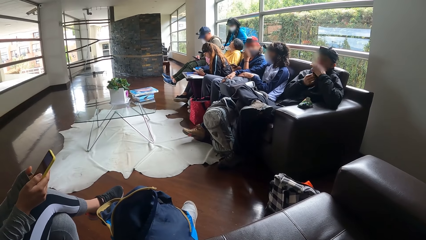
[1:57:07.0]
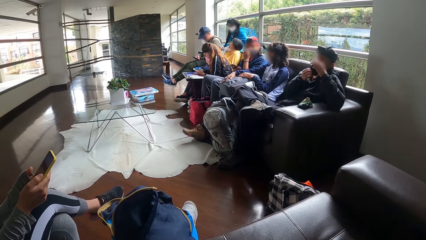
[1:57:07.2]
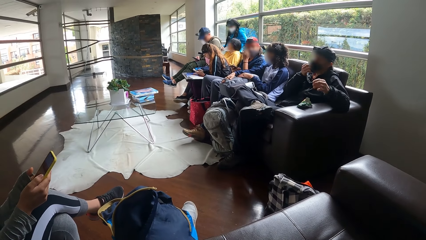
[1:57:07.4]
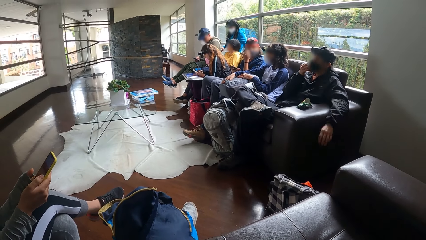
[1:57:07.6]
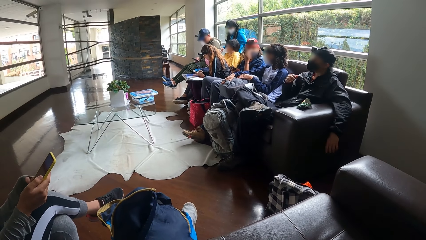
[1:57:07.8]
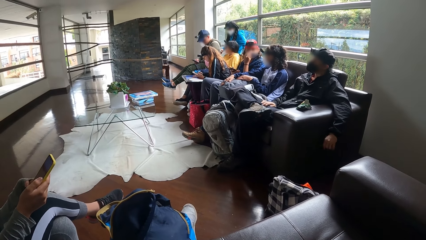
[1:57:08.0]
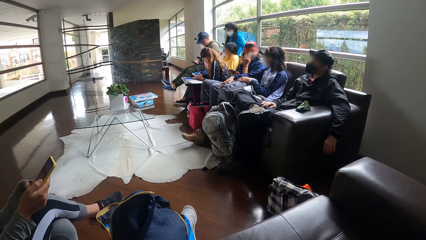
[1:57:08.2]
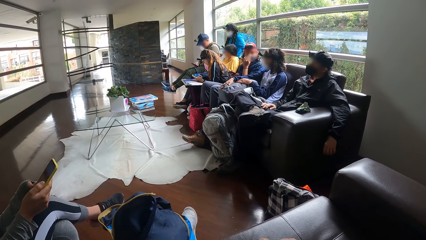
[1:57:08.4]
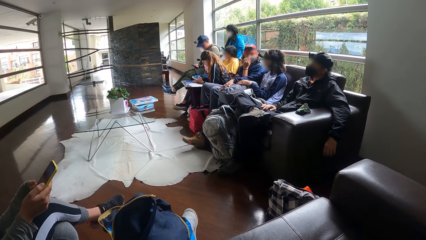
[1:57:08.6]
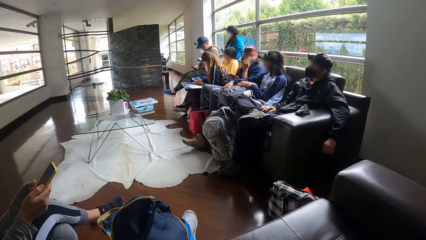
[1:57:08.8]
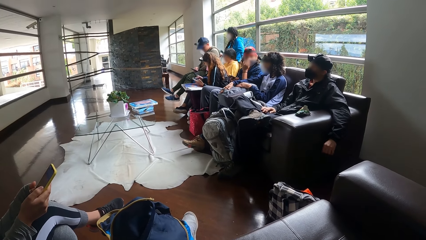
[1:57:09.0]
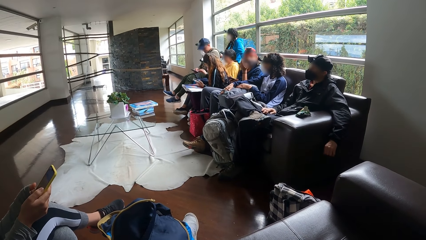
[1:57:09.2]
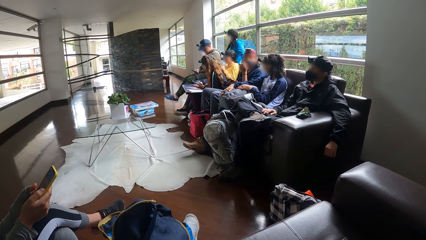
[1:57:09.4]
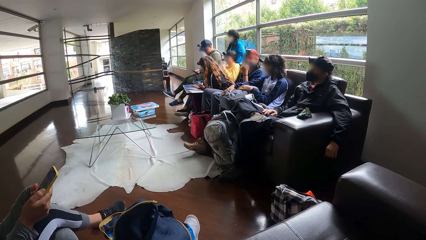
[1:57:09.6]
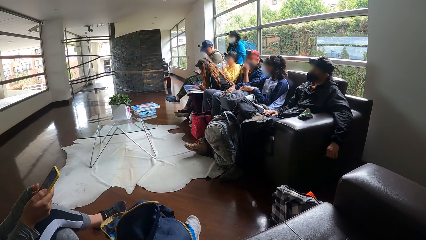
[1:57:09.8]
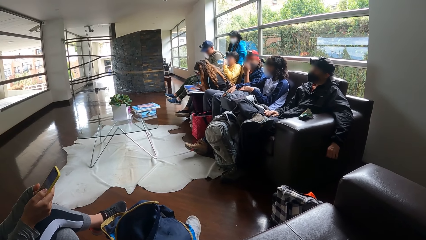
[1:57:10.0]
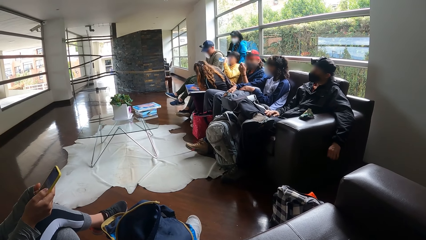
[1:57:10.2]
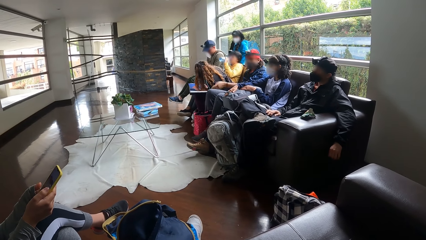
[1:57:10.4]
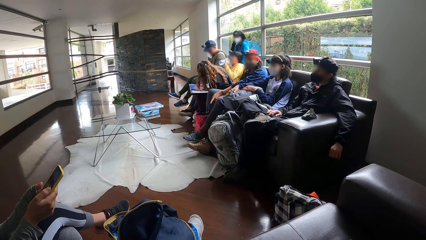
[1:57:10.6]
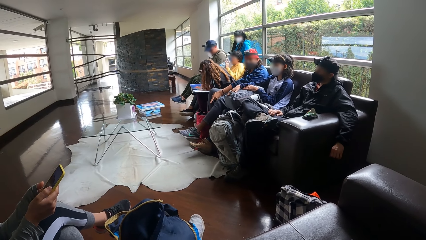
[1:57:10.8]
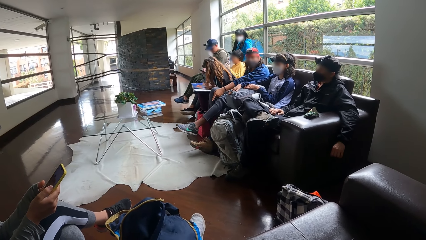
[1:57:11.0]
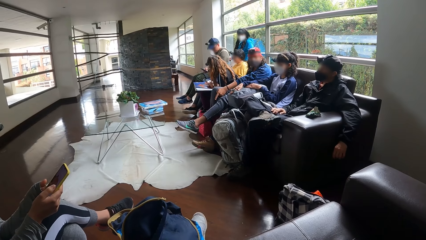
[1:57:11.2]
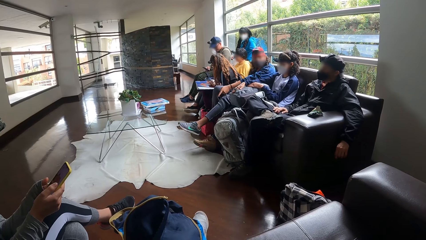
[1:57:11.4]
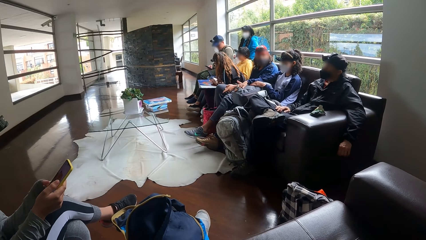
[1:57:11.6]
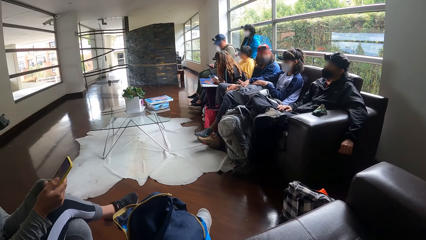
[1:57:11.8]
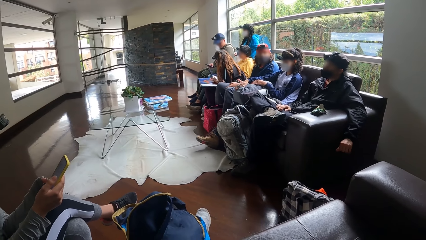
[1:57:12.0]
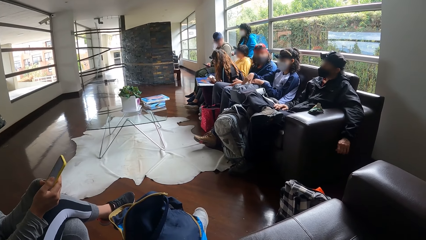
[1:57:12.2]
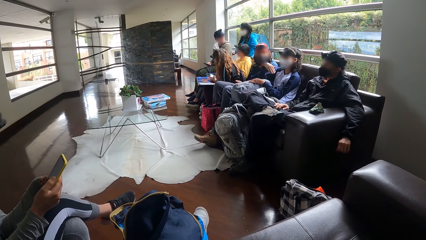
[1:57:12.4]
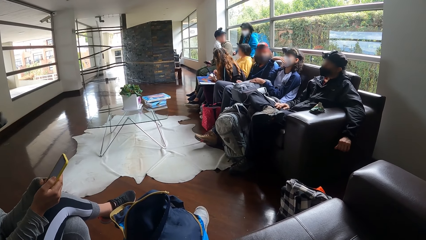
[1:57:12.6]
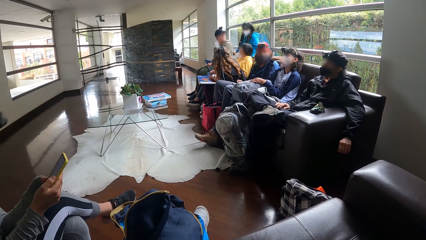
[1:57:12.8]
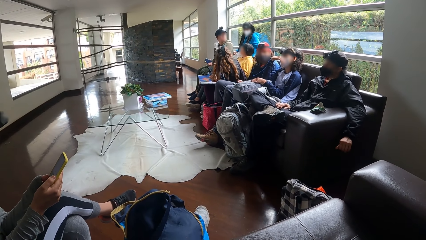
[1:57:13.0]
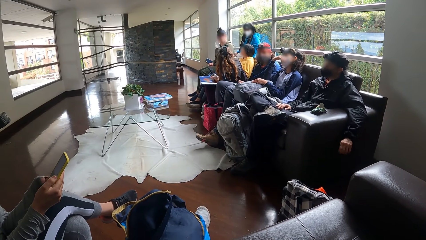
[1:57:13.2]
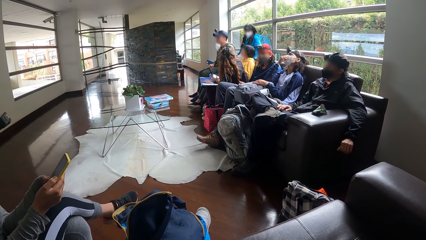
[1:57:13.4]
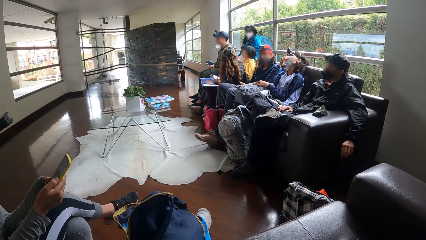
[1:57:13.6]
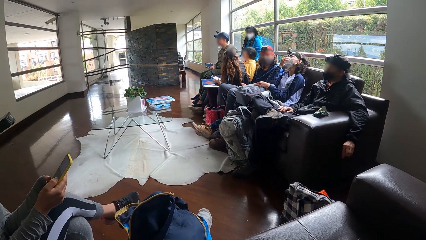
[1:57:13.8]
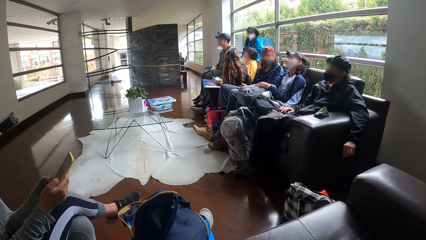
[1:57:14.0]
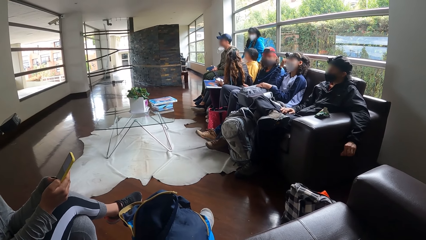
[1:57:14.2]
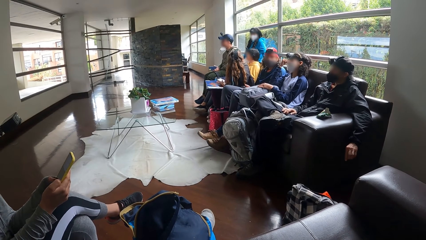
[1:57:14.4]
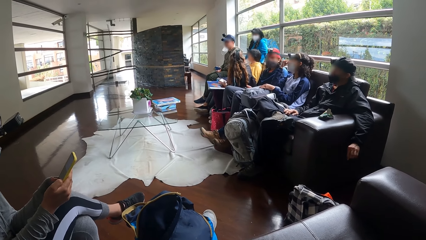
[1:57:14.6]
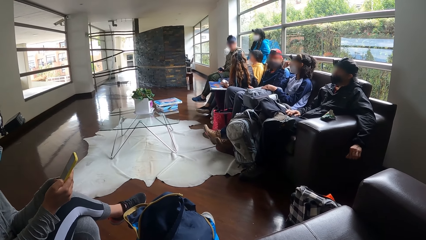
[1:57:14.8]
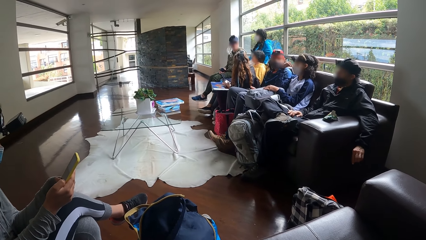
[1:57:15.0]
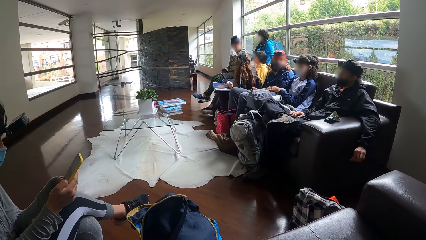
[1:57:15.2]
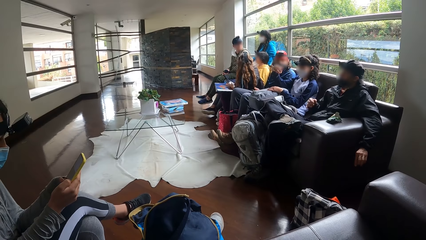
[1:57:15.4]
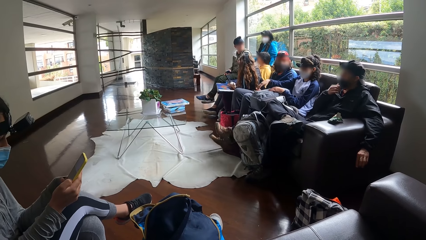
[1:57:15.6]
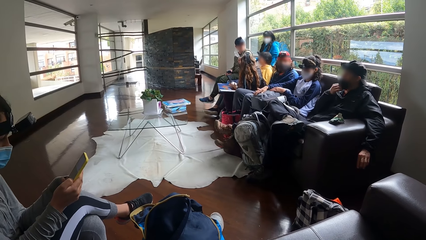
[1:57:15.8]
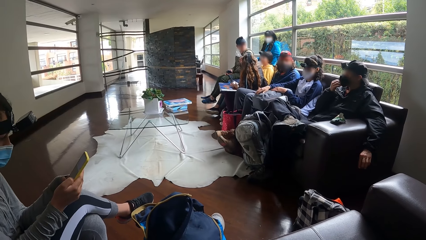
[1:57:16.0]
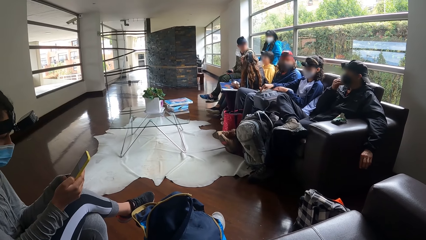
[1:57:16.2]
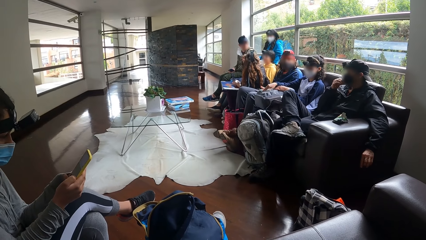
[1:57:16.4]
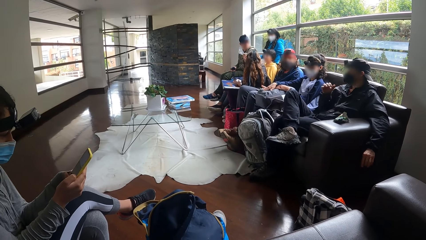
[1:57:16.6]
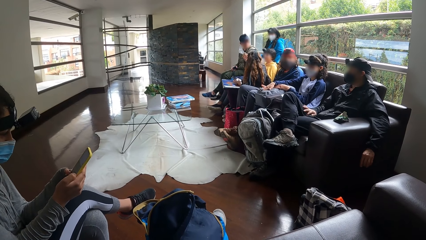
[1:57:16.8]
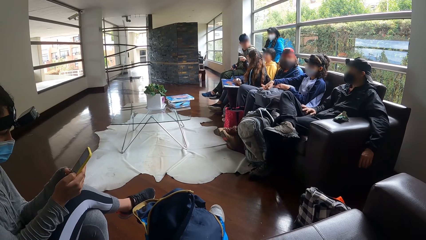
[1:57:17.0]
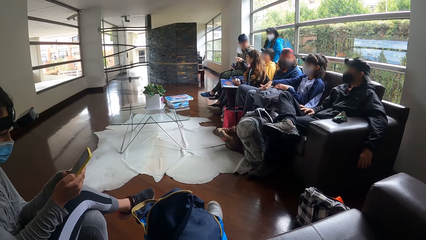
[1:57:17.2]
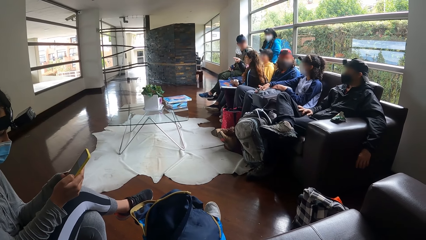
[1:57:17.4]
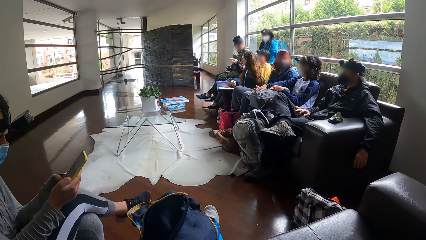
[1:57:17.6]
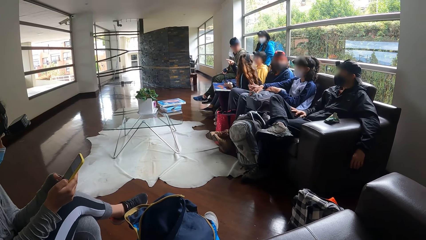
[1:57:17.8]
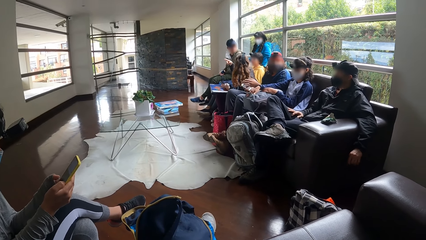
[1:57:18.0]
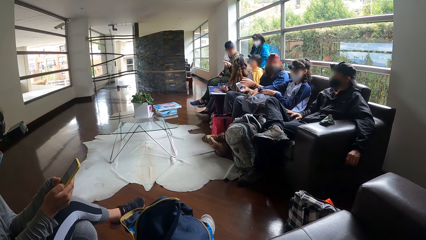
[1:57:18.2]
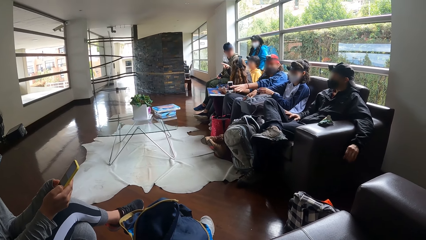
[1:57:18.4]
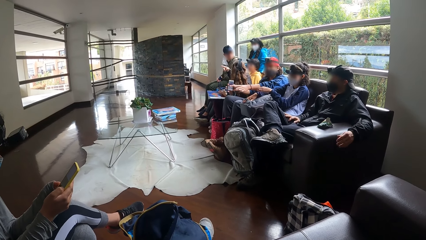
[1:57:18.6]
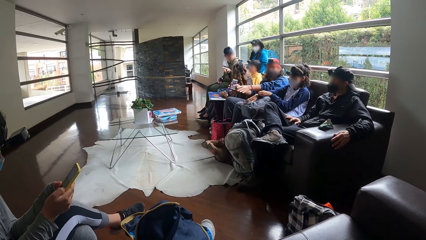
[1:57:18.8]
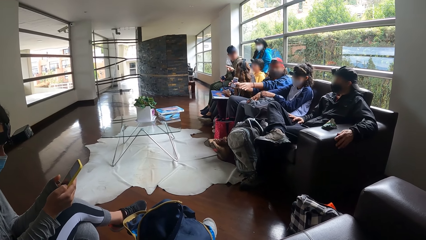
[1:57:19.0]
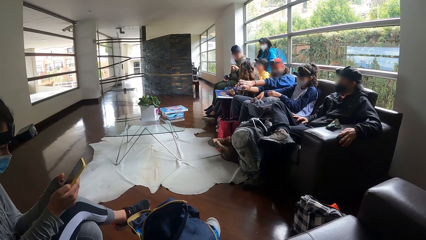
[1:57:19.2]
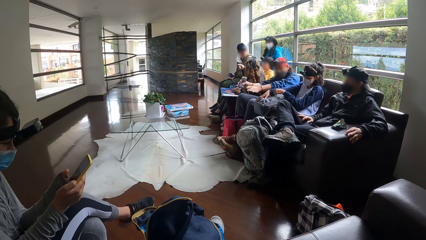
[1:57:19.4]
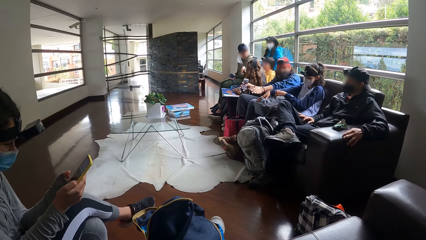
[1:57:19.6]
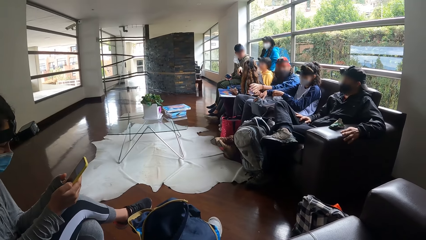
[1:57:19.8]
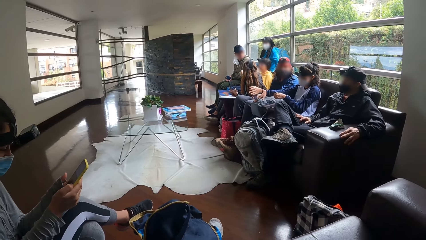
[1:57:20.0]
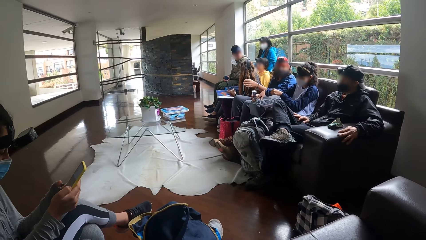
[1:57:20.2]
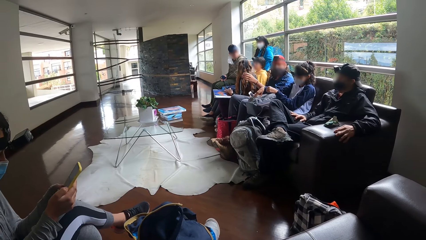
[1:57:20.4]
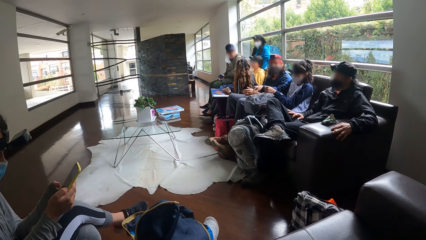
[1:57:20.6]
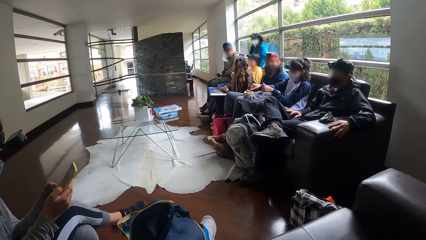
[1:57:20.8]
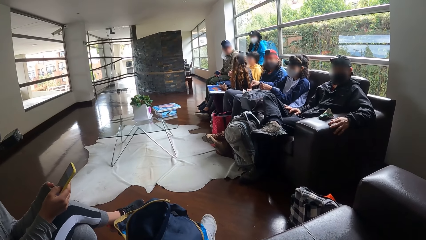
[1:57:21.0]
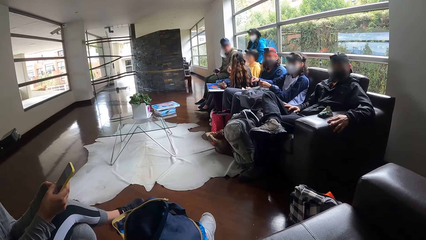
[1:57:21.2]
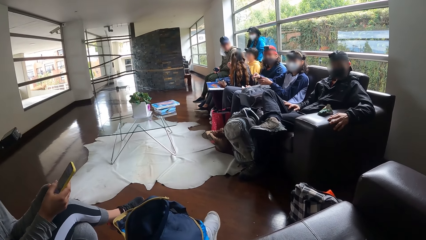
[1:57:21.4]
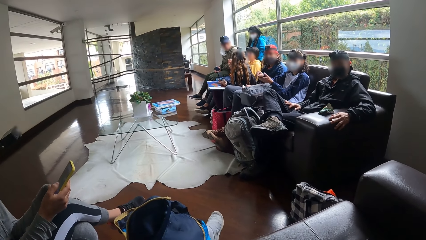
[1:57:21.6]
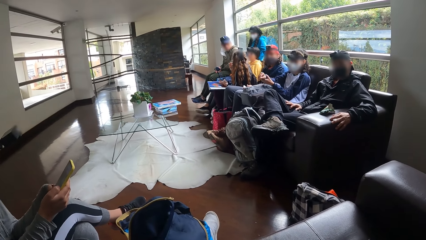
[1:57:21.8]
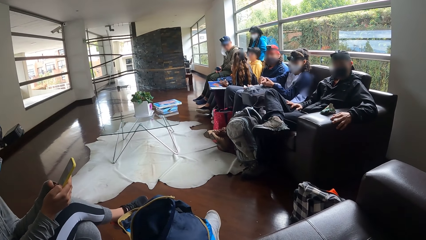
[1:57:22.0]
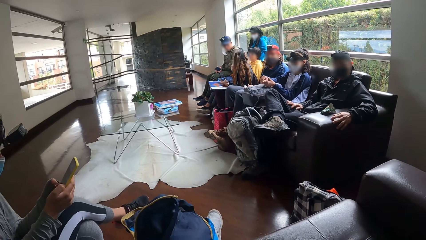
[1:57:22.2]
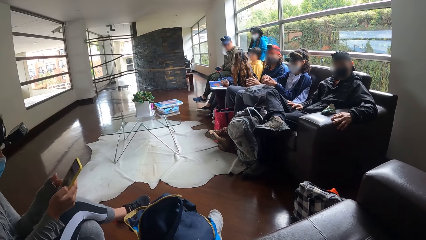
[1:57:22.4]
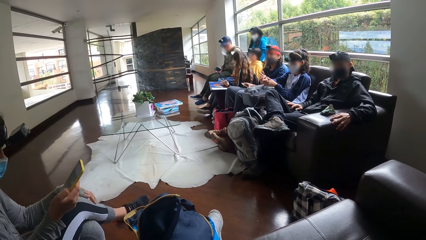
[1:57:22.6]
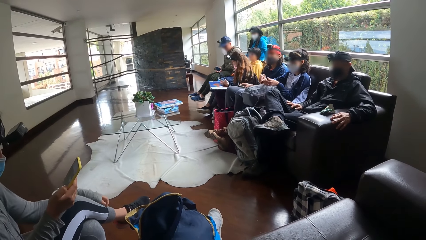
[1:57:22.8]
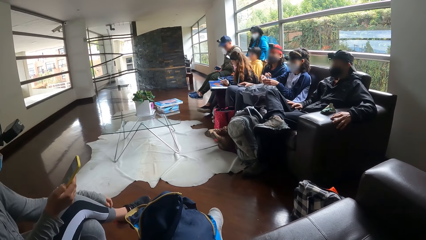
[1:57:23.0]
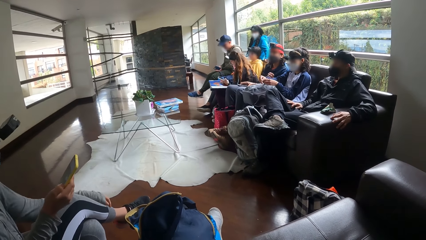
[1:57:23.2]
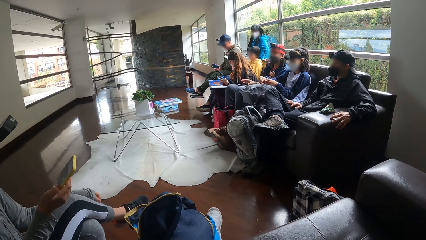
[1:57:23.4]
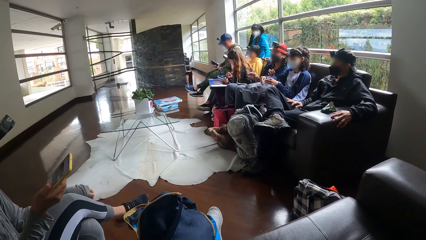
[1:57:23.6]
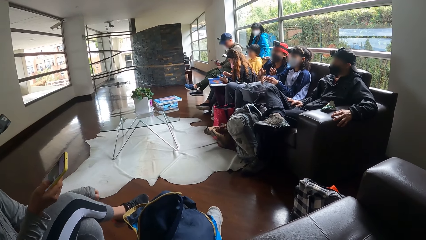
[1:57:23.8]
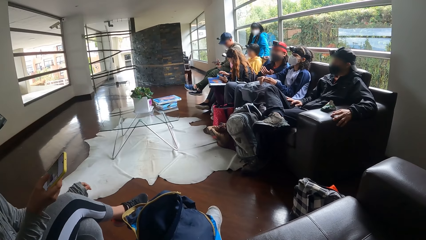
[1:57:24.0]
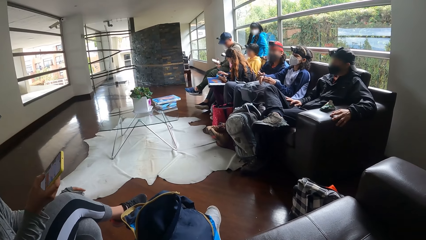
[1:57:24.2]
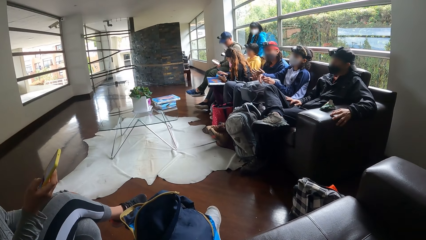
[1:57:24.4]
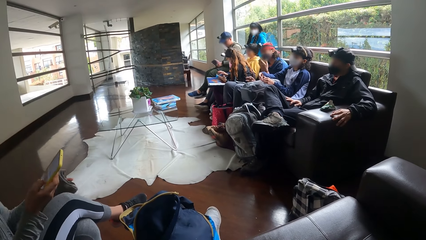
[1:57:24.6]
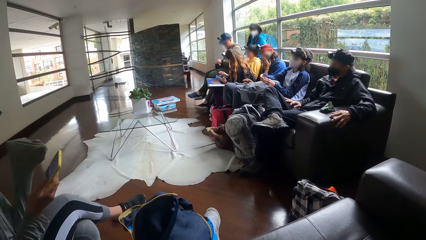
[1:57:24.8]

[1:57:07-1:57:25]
A woman interacts with another woman. A third woman puts her hand on her mouth. A man drops his hands. The first woman gesticulates with her left hand. A fourth woman drinks from a bottle of water in her left hand. The third woman lifts her leg. Another man interacts with a fifth woman. The third woman puts her leg down. A sixth woman interacts with the fifth woman. A lady scrolls the phone. The first man gestures out with his hand.
